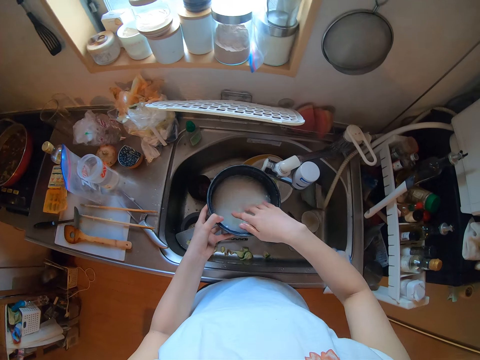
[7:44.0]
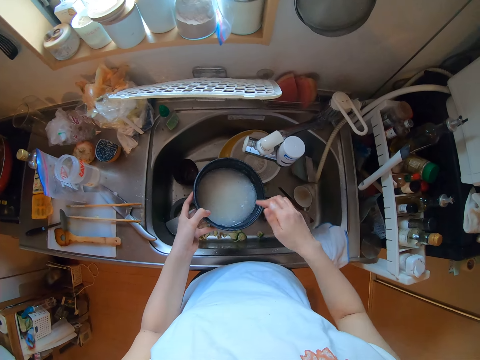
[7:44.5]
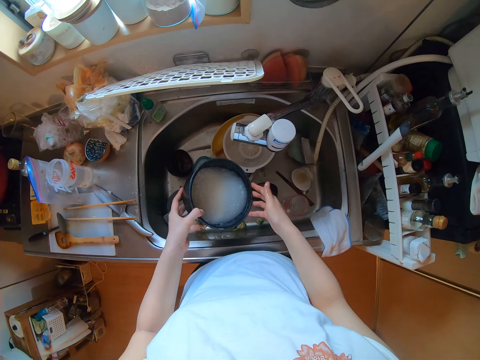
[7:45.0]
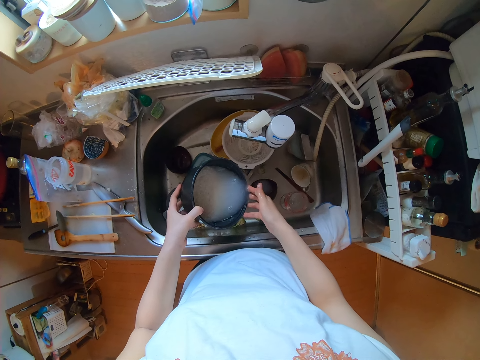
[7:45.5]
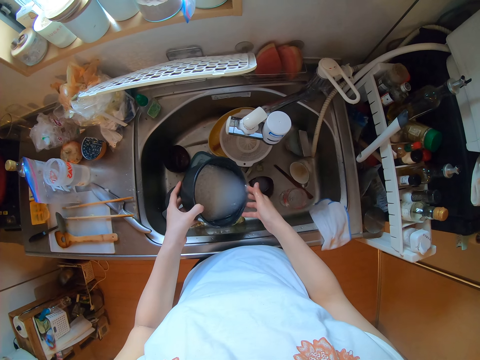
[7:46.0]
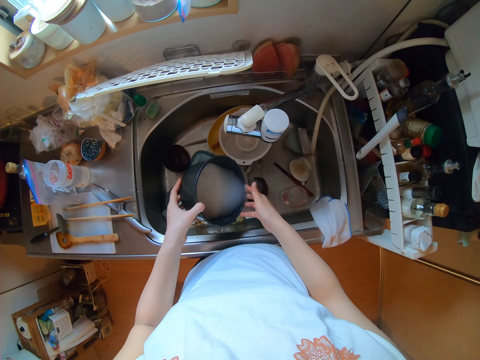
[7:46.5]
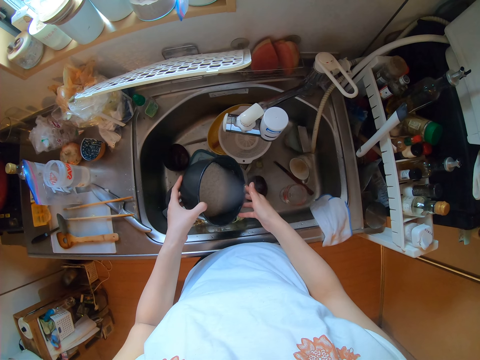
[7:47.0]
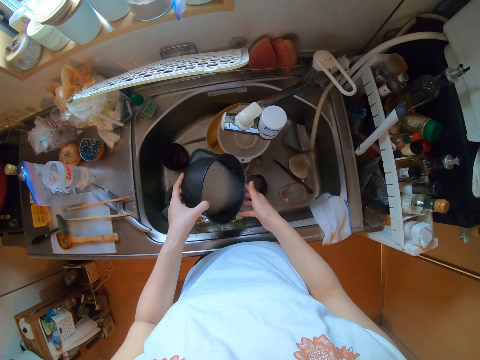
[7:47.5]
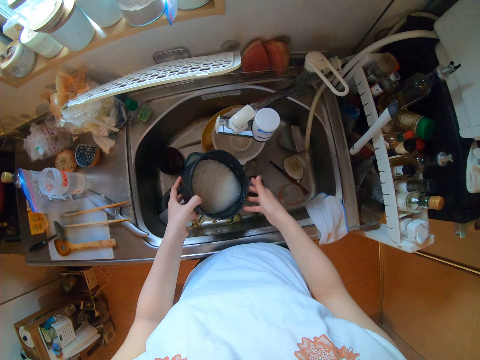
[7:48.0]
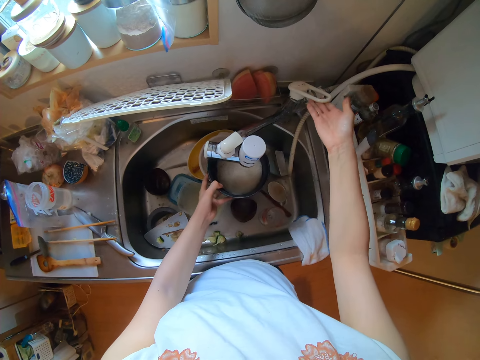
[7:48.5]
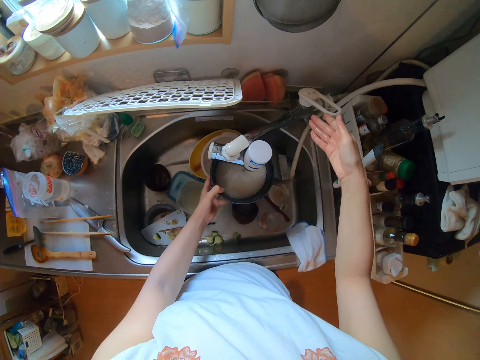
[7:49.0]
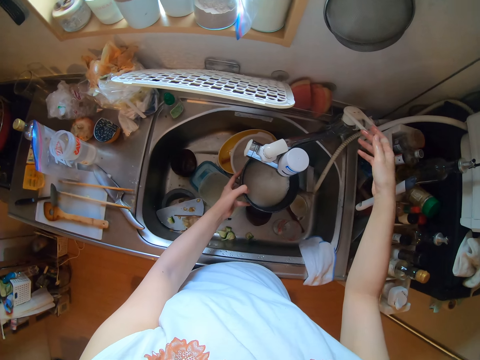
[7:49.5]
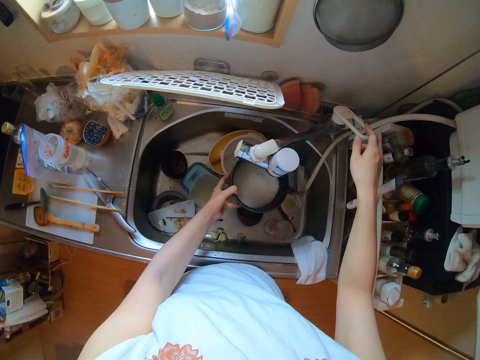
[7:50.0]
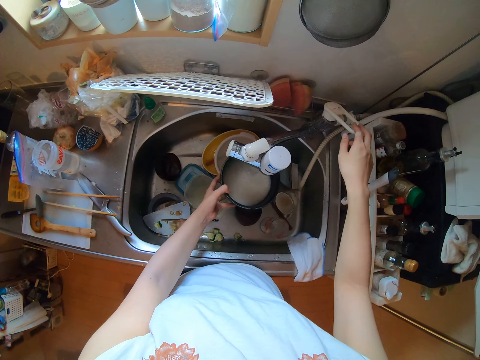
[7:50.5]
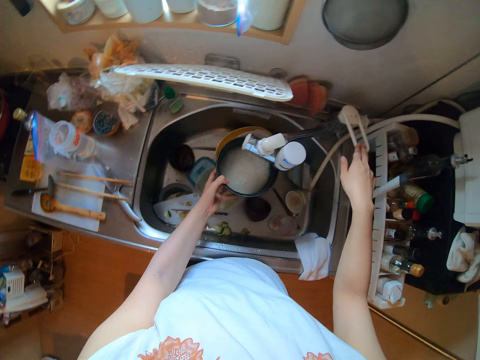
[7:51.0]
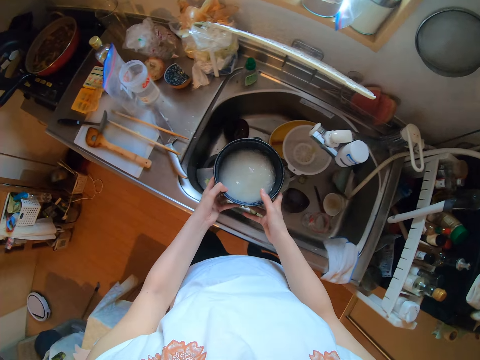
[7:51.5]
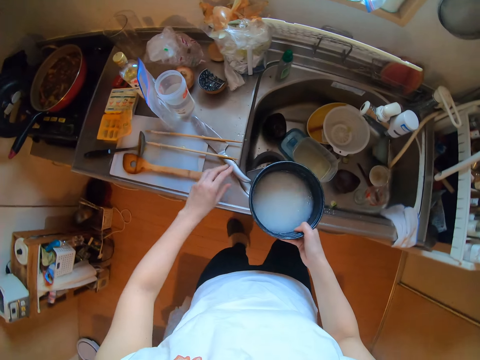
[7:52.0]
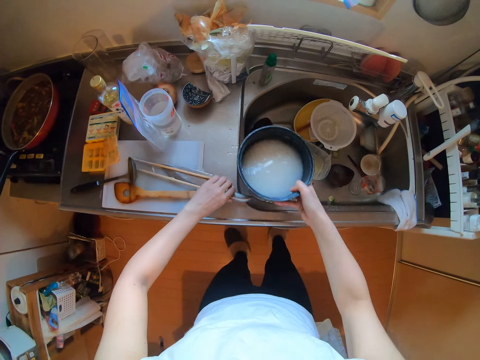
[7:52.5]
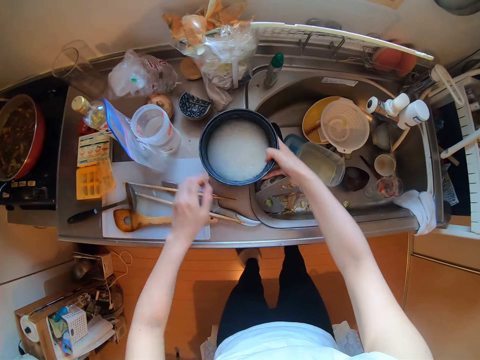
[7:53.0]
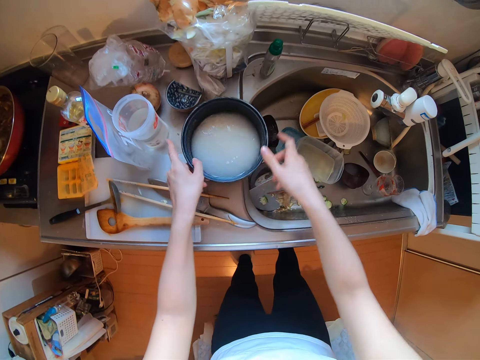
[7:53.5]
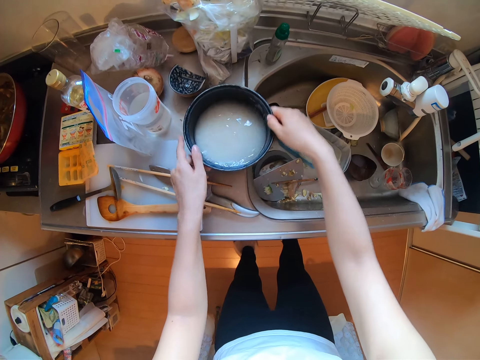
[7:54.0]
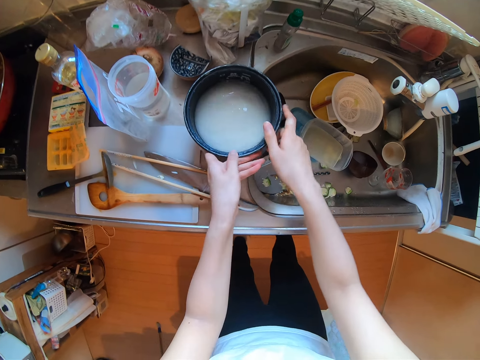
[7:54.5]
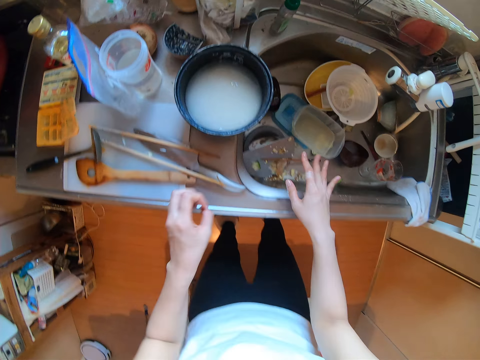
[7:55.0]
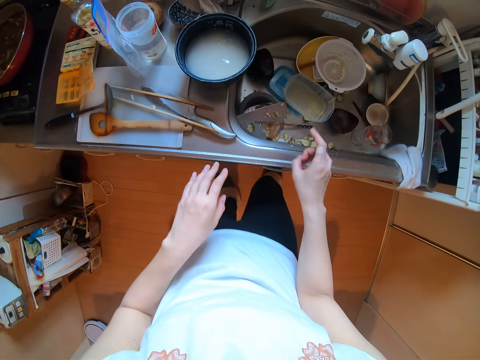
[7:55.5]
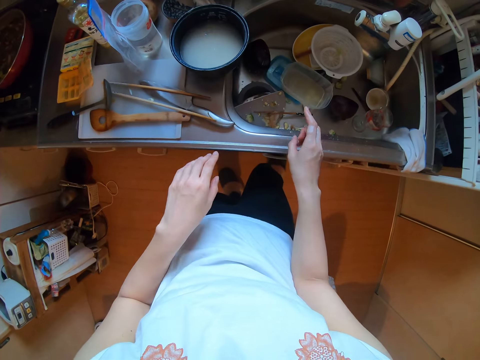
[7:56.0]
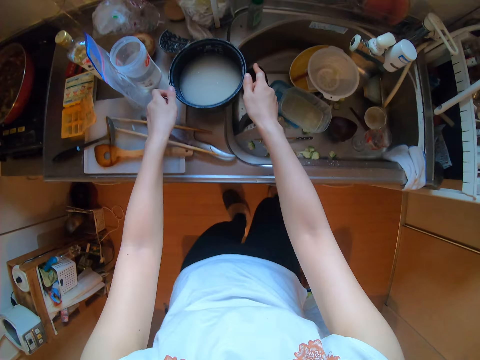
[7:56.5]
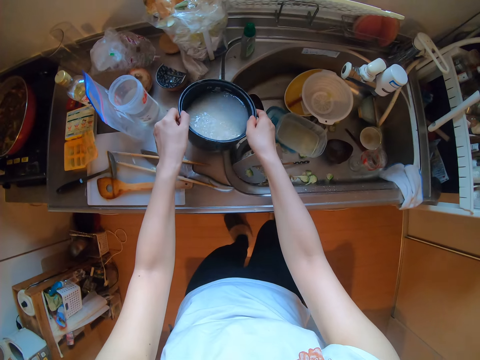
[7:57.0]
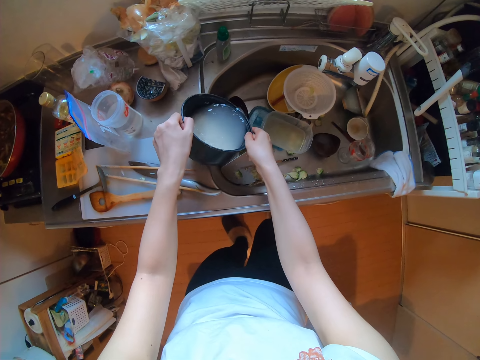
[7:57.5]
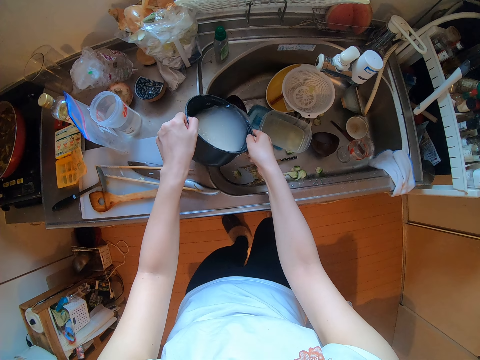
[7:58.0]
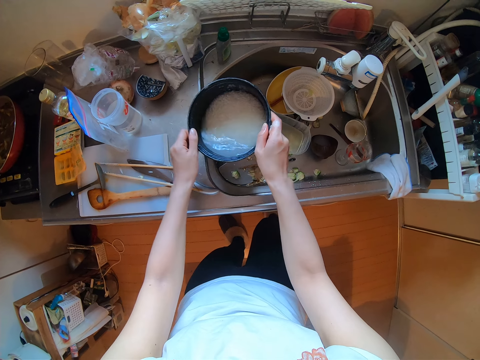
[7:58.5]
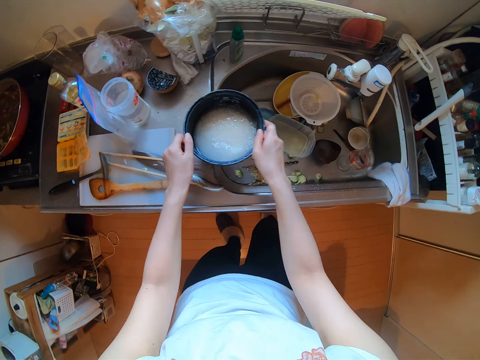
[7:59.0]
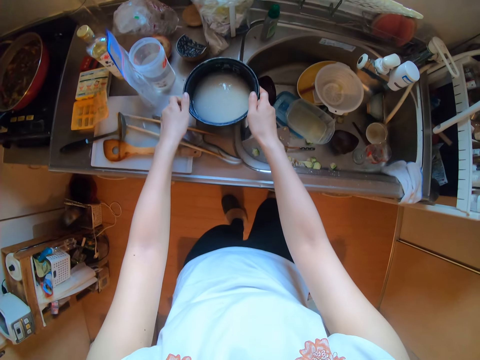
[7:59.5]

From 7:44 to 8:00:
The camera wearer pours out water from the rice. She puts on the tap. She adds water in the rice. She puts off the tap. She places the rice in the bowl on top of the sink. She turns the bowl. She dries up her hands. She pours out water from the rice. She places the bowl on top of the sink.

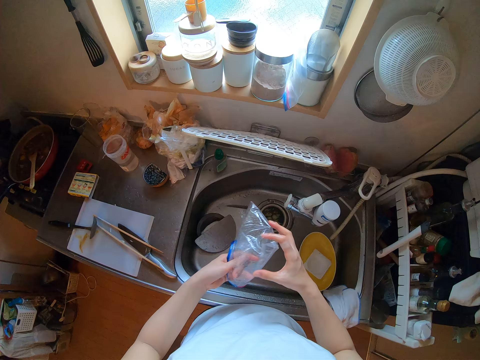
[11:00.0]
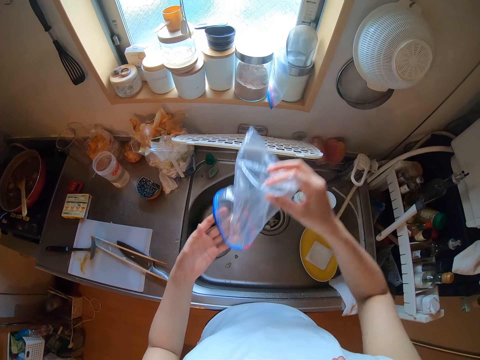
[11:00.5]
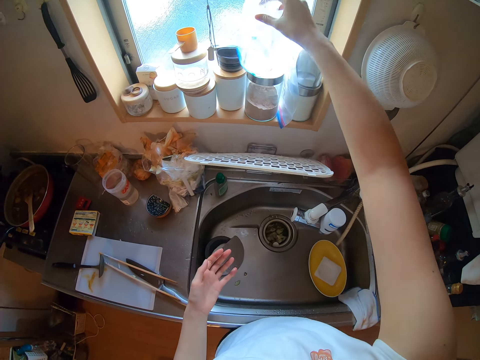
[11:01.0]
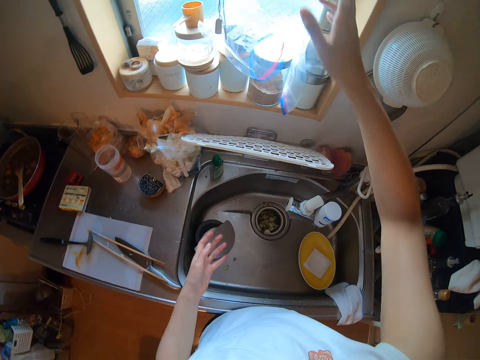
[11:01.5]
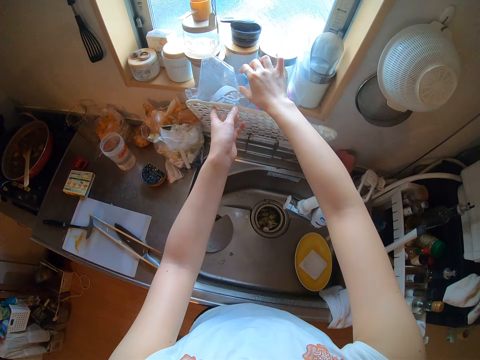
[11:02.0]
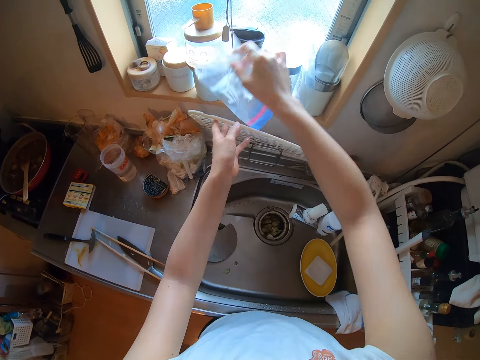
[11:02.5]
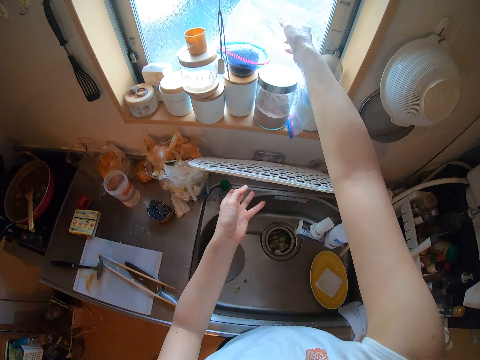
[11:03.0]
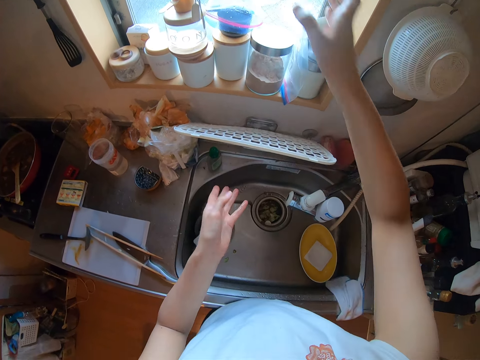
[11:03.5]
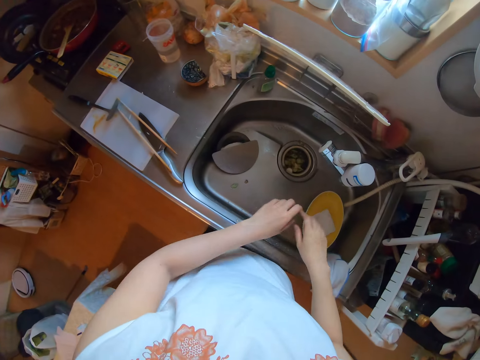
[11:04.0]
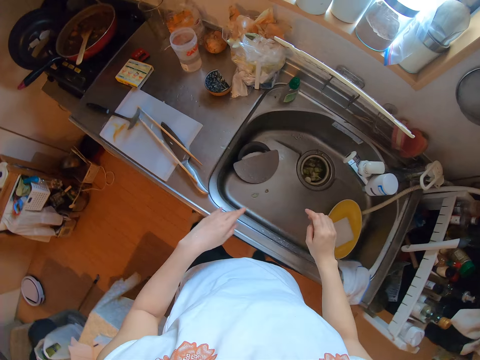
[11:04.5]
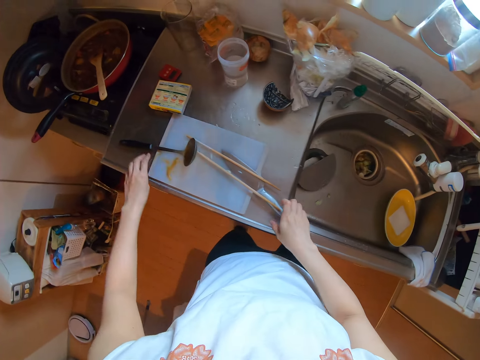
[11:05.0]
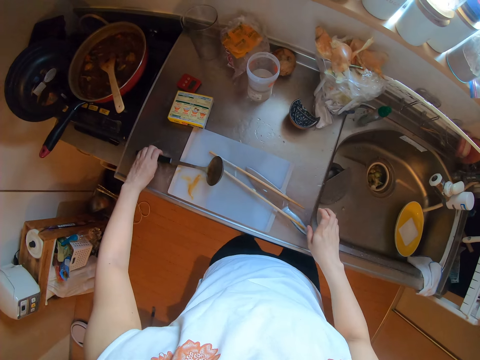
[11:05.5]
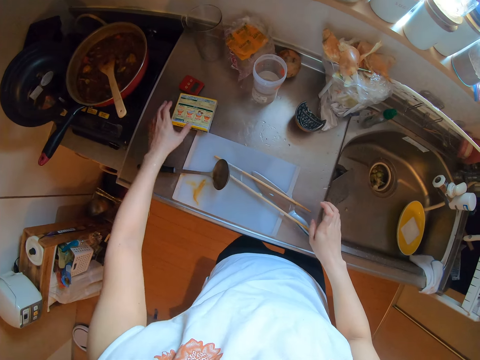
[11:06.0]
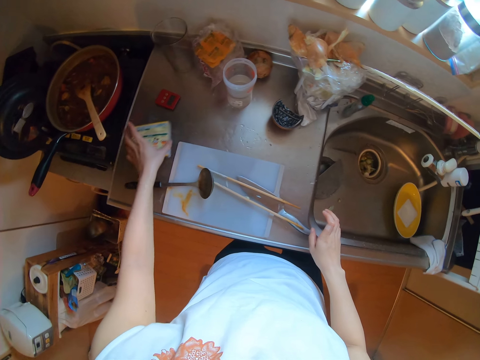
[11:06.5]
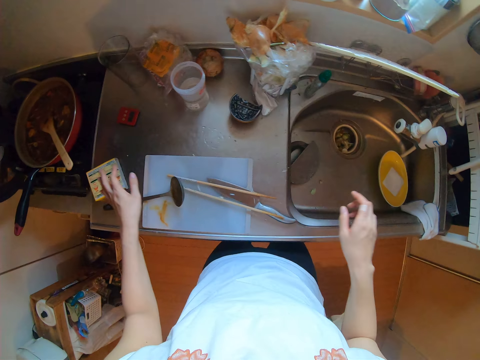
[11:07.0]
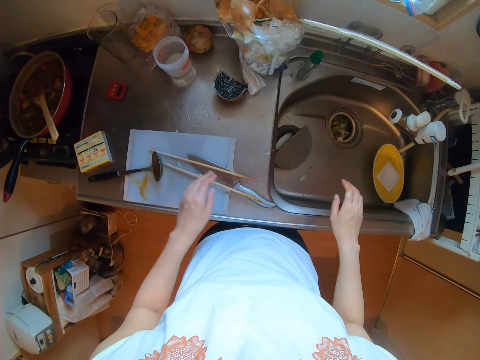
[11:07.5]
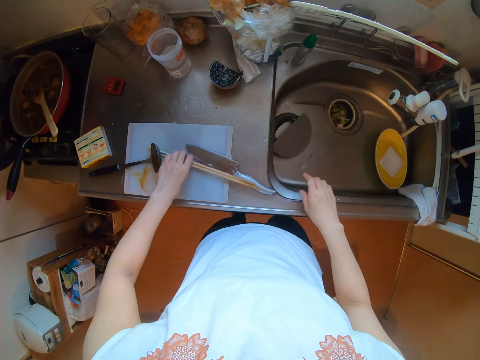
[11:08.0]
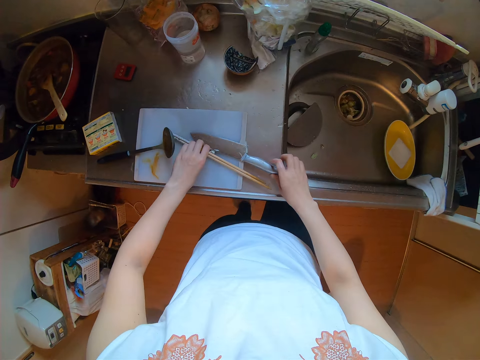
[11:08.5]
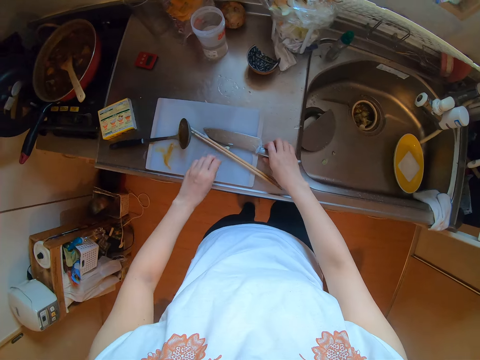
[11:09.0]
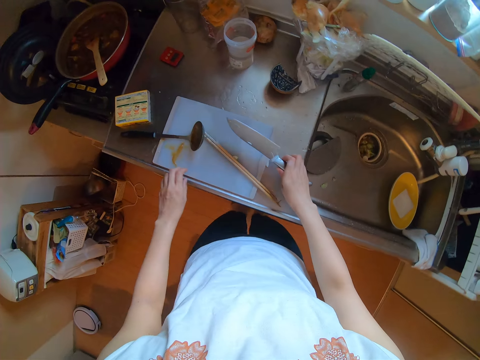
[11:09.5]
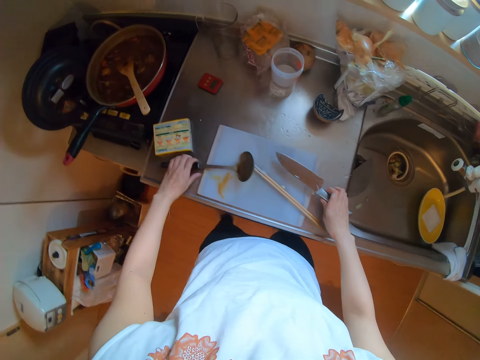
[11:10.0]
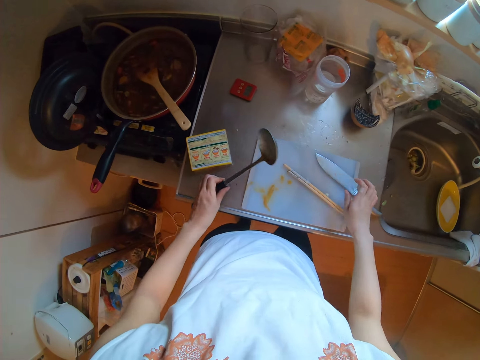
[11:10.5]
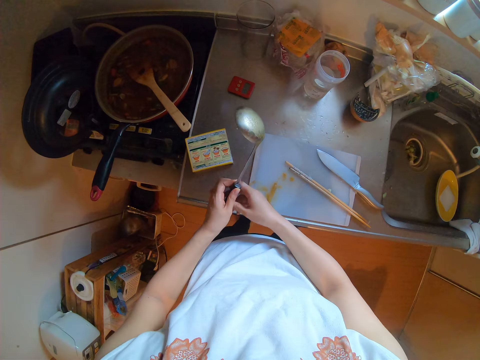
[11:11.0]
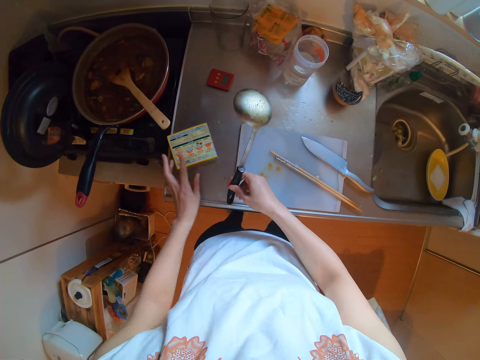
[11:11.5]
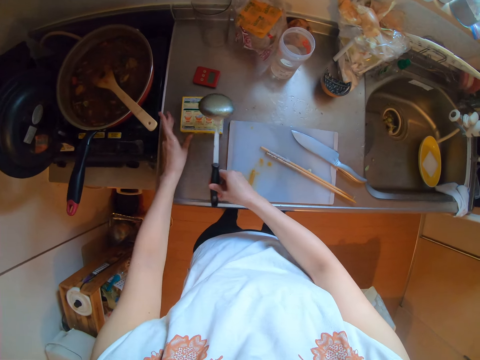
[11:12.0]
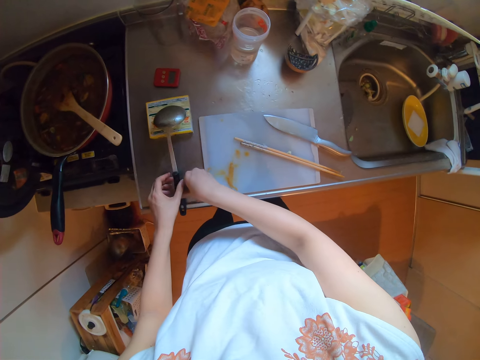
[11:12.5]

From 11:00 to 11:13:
The camera wearer drops a Ziploc bag on the window. They hang the storage bag. They remove the utensils on the table. They adjust things on the sink. They pick up a ladle.
